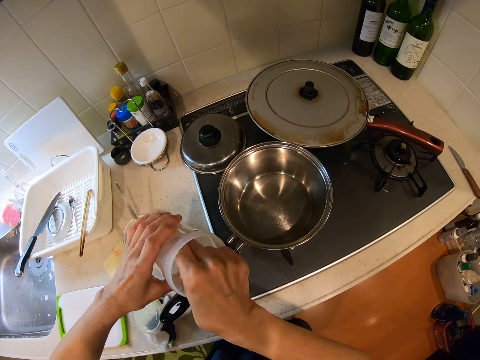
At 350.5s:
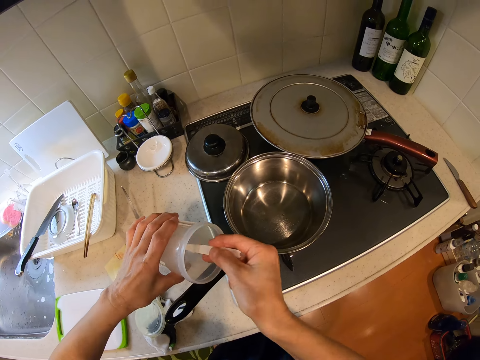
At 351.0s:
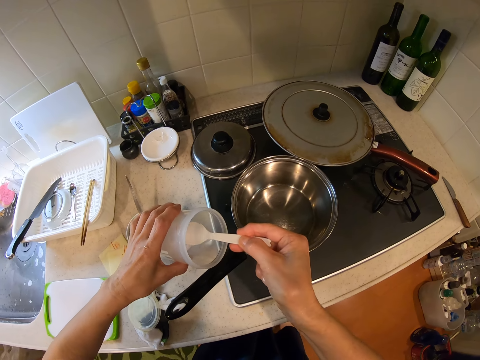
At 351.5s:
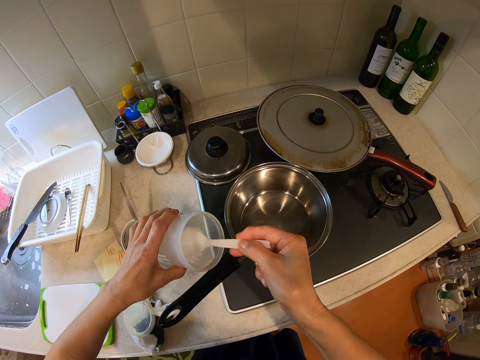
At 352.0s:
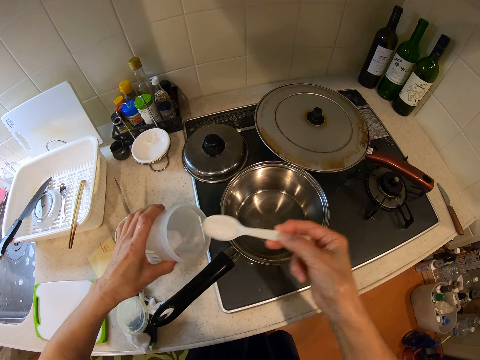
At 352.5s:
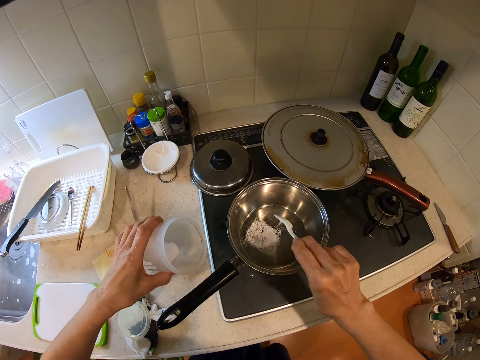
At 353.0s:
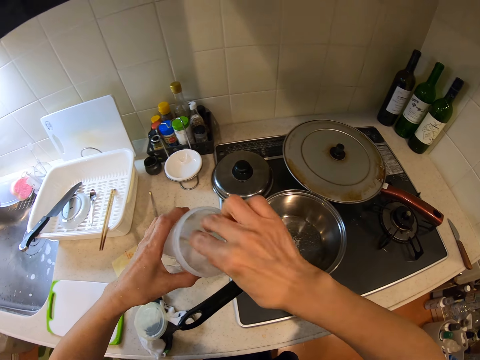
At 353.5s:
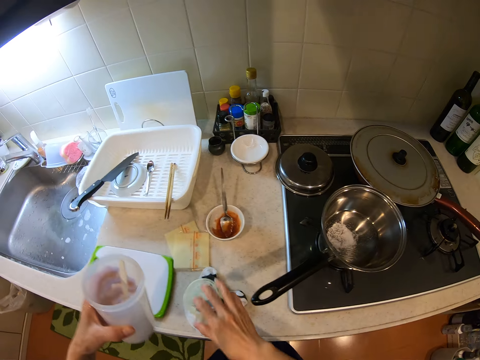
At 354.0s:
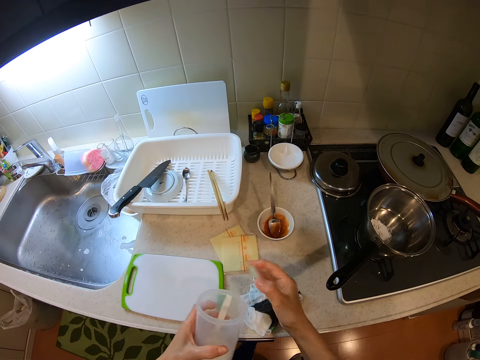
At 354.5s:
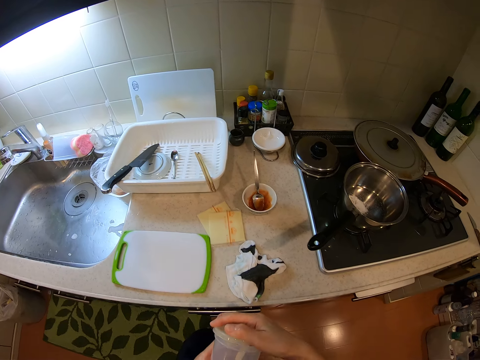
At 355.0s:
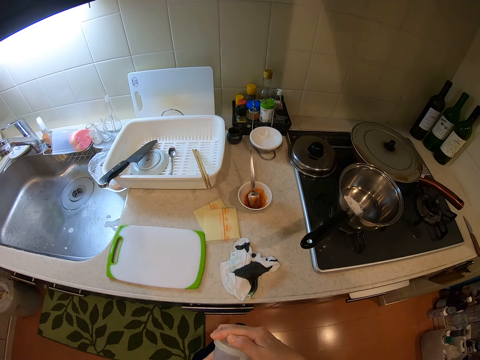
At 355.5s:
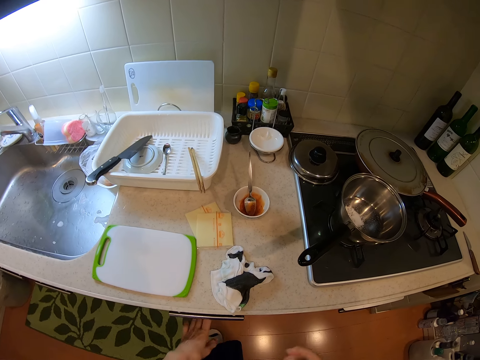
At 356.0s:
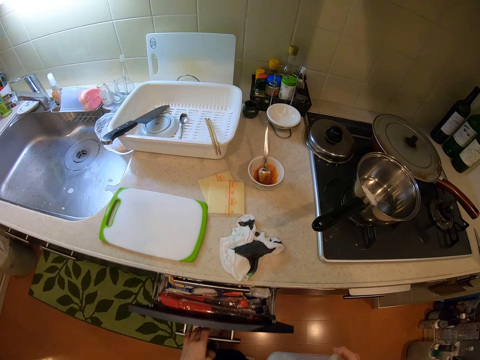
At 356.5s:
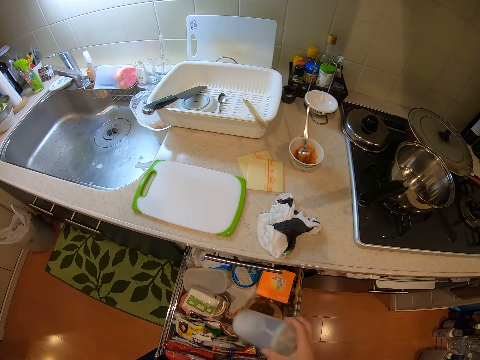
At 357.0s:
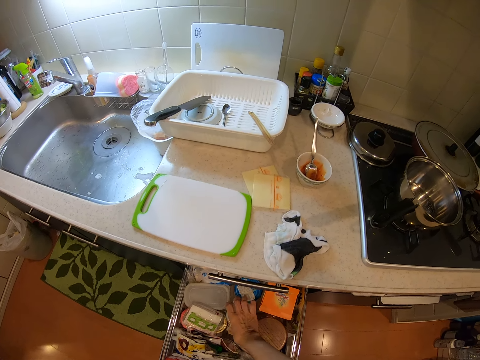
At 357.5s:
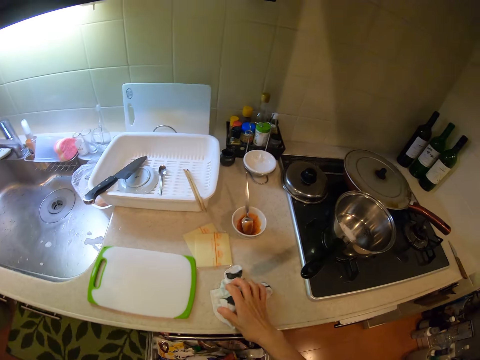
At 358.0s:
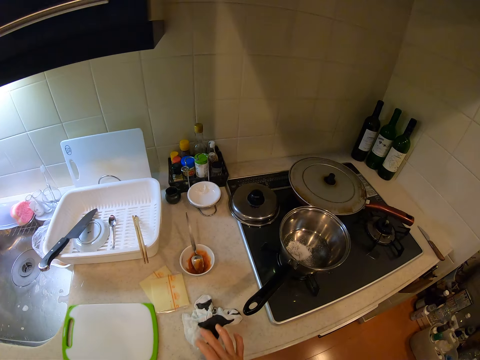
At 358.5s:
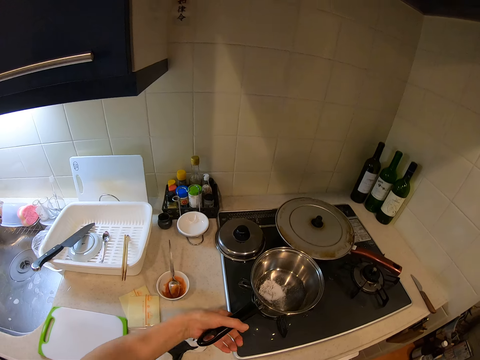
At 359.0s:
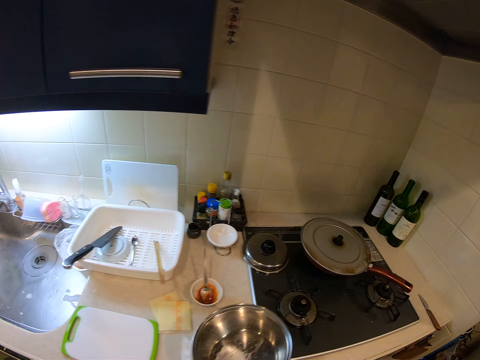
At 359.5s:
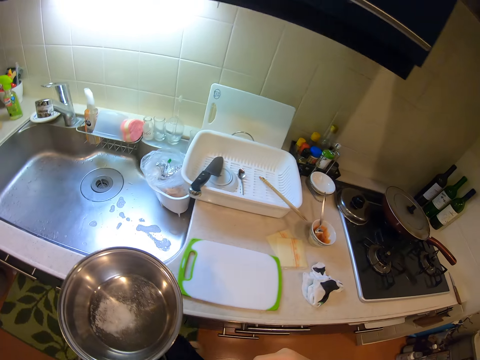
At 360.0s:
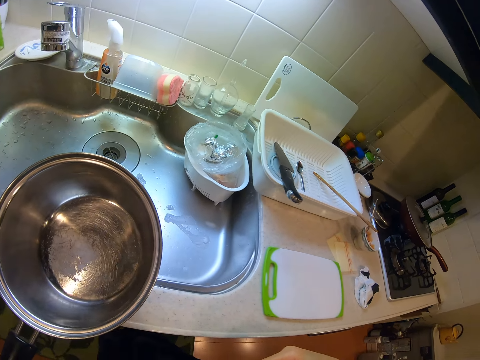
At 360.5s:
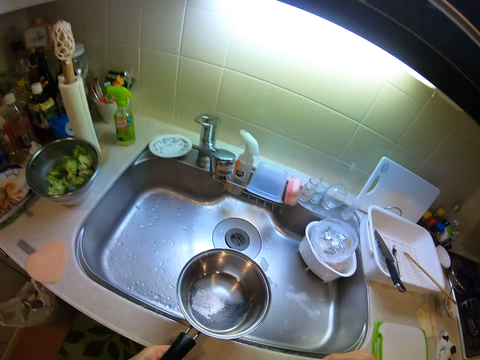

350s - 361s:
The camera wearer pours the sugar from the spoon into the pot on the cooker. She drops the spoon into the container. She picks up the cover of the container from the kitchen slab with her right hand. She covers the container with the cover. She pulls out a drawer from the kitchen slab with her left hand. She puts the container into the drawer. She pushes the drawer back in with her left hand. She holds the hand towel on the kitchen slab with her right hand. She picks the pot from the cooker with her left hand.

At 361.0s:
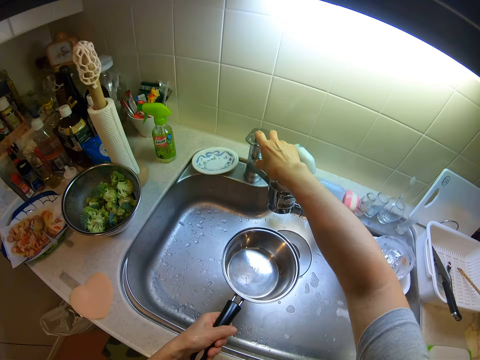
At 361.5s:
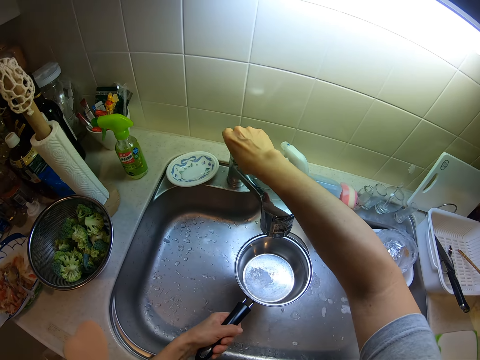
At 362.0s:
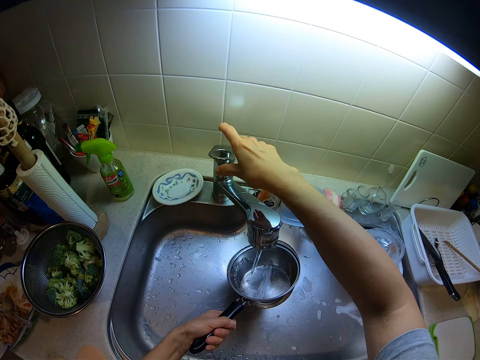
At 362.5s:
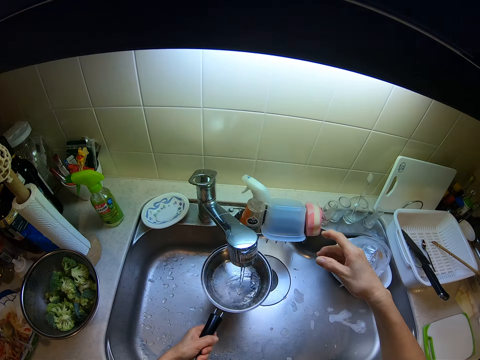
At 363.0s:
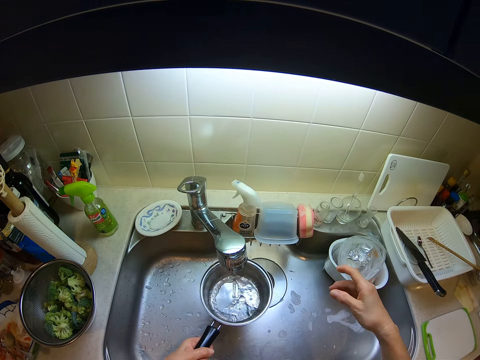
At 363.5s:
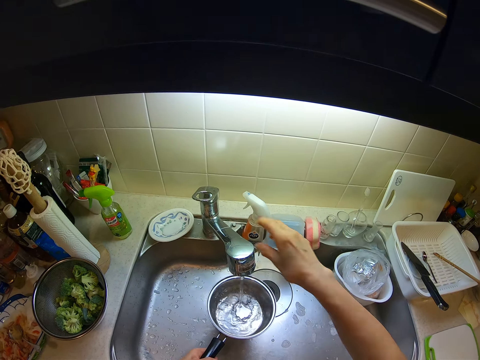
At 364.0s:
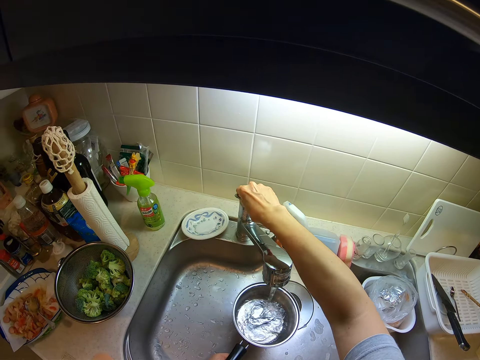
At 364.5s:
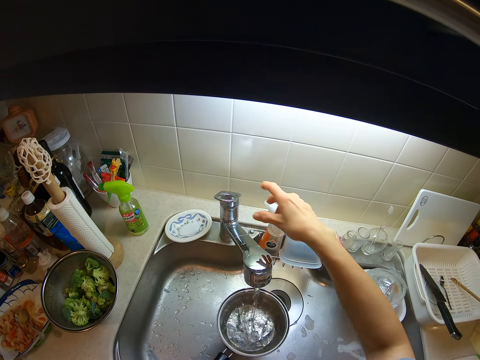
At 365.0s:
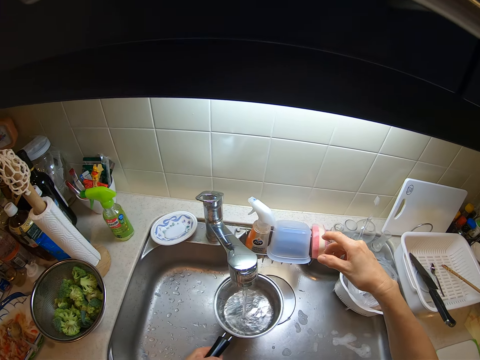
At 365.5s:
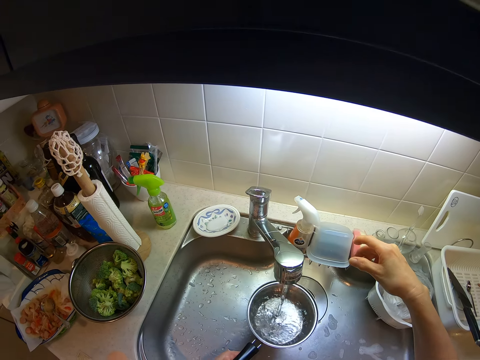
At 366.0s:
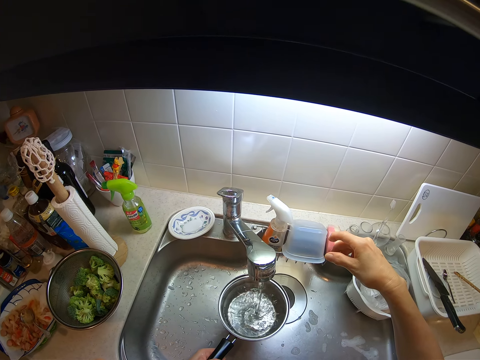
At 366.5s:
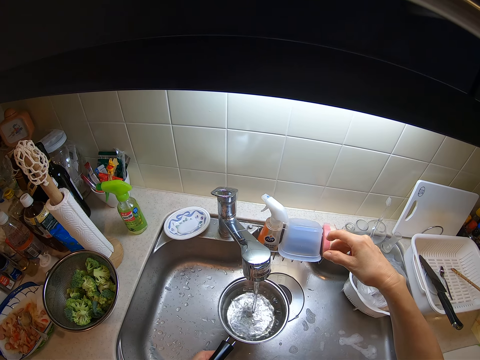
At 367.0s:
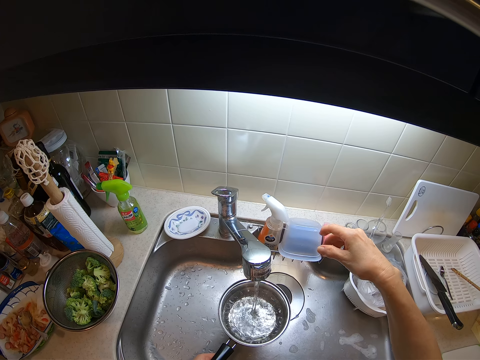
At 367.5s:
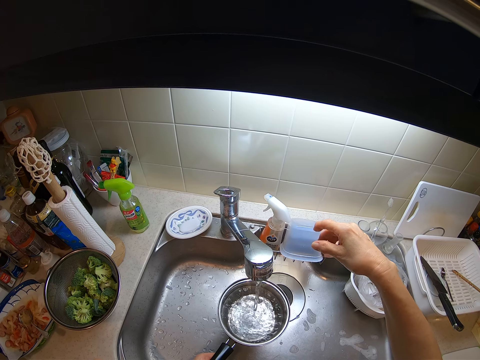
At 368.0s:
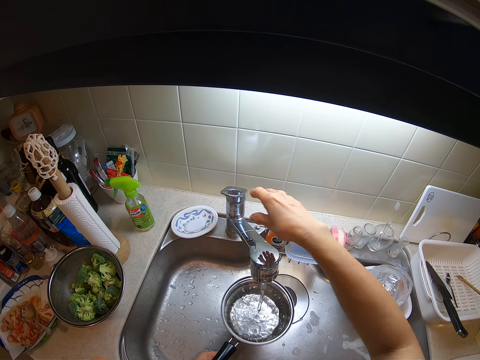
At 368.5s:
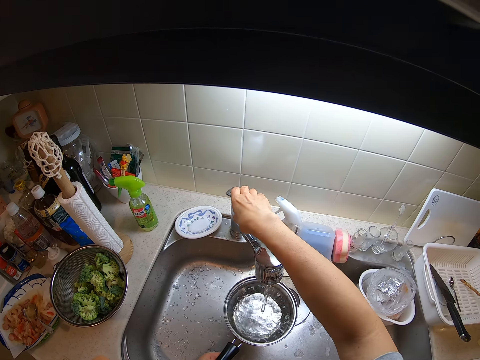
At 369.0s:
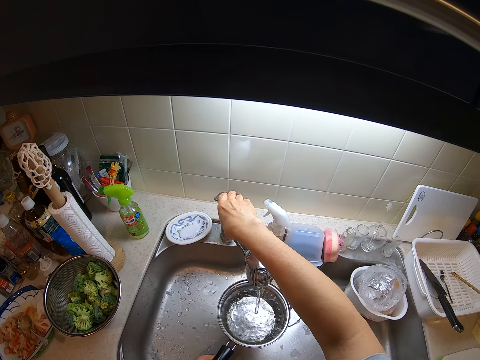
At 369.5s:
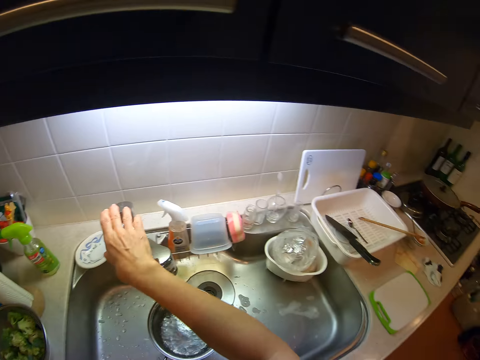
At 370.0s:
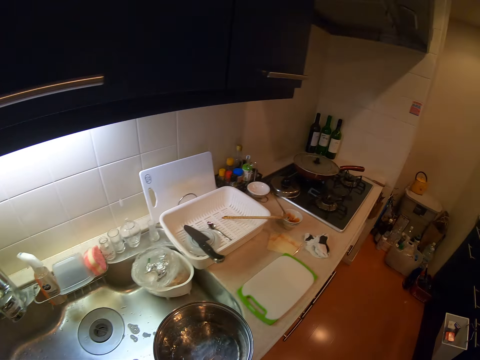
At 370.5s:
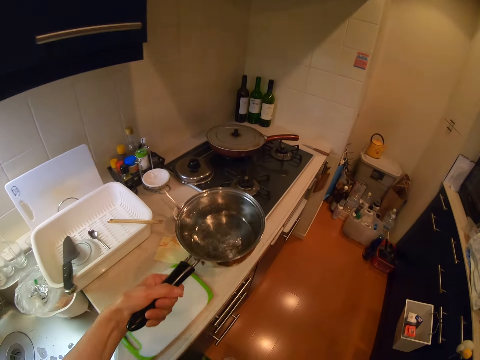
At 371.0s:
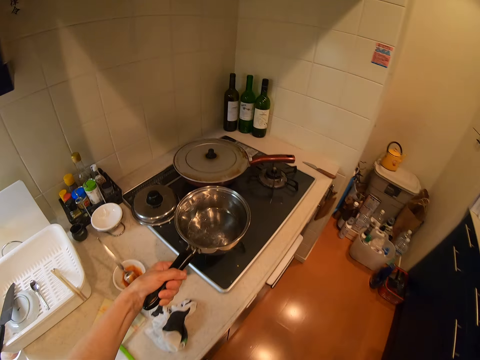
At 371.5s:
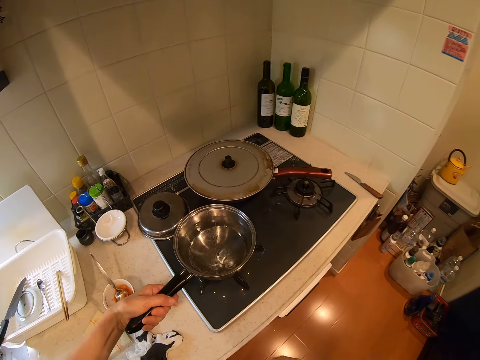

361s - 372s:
The camera wearer turns on the tap with her right hand. She puts the pot under the running tap. She puts water in the pot. She shakes the pot. She adjusts the pressure of the tap with her left hand. She touches the tap. She pours water in the pot. She turns off the tap with her right hand. She puts the pot on the cooker.

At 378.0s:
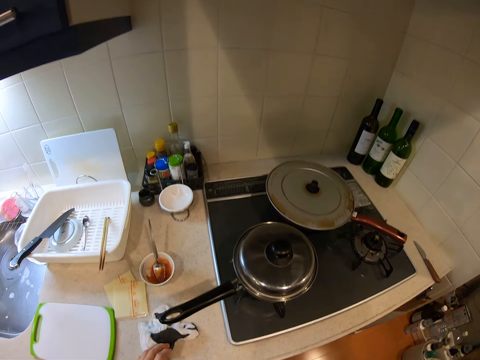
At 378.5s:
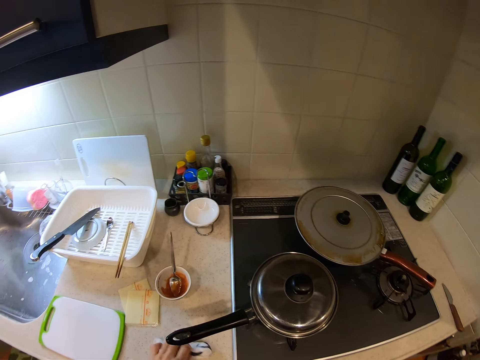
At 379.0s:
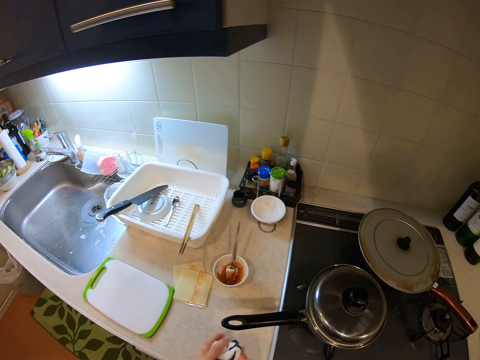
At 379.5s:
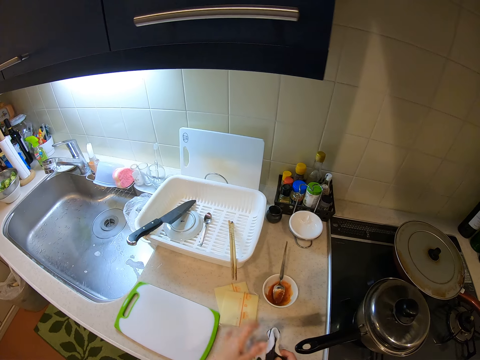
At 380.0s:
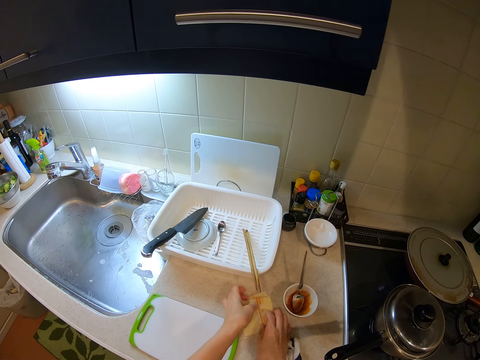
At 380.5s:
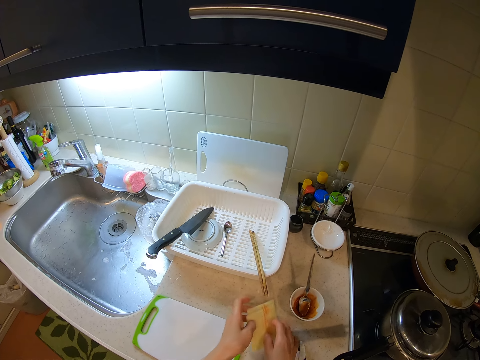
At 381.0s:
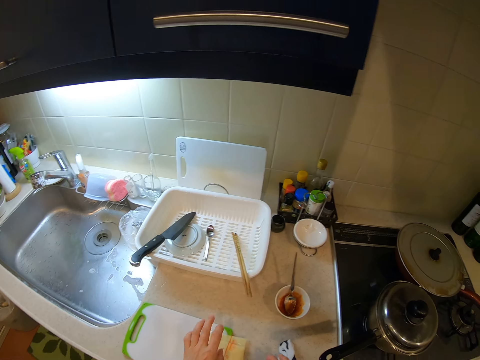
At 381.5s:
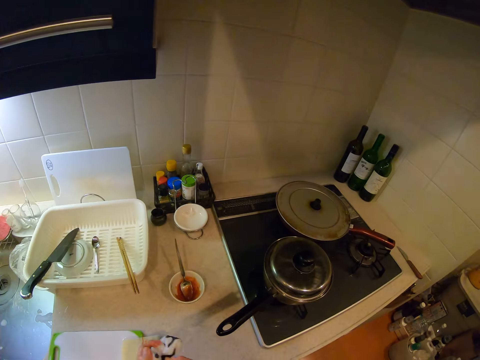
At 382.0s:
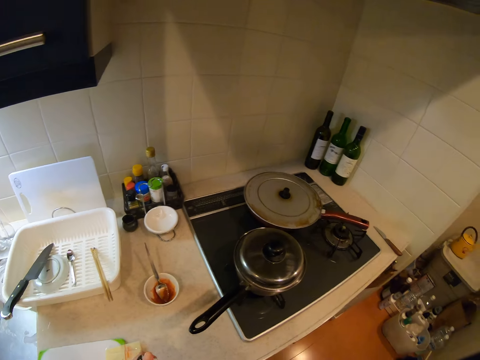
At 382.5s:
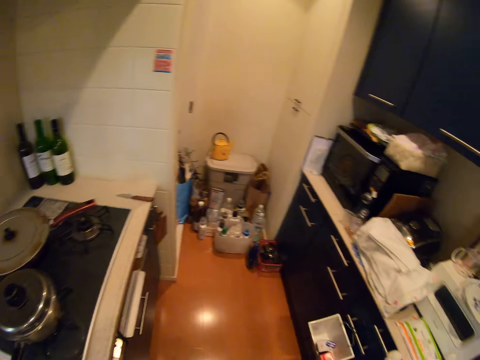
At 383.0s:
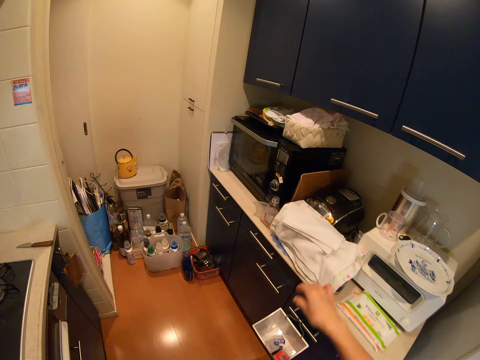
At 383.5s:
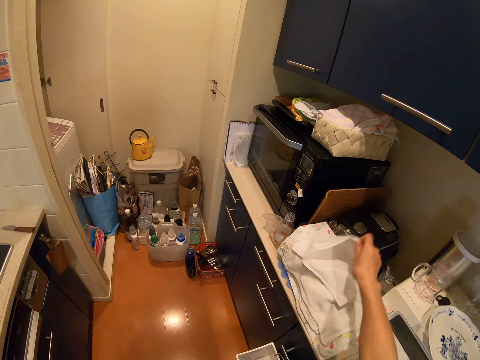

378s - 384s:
The camera wearer moves their hand. They pick a kitchen cloth. They clean their hands with the hand towel on the kitchen slab. They pick something. They move the cheese on the table with both hands. They clean their hands with the hand towel on the kitchen slab. They walk around the kitchen. They pick up a white hand towel from the kitchen slab.
